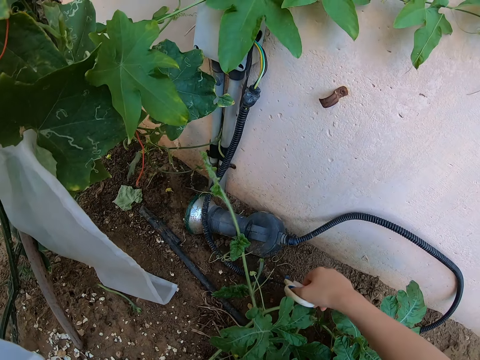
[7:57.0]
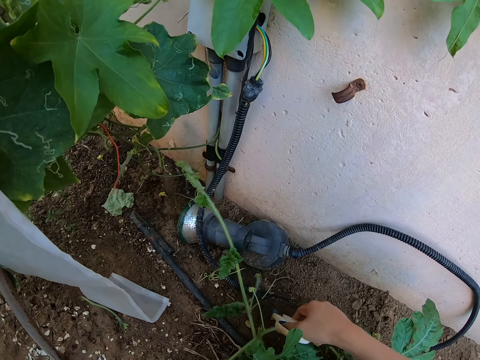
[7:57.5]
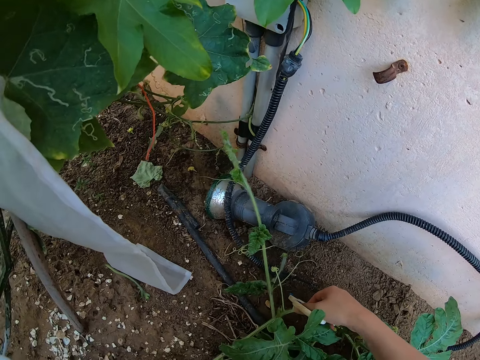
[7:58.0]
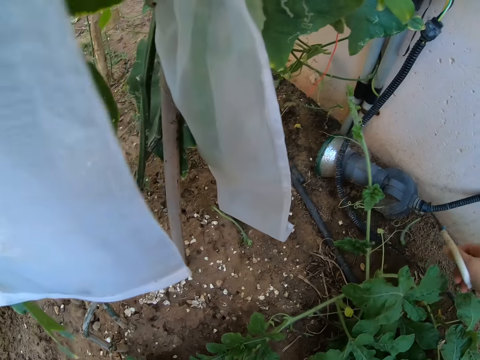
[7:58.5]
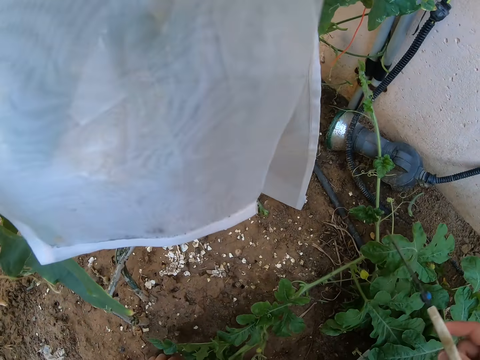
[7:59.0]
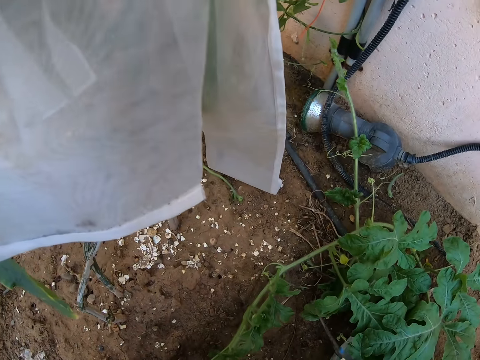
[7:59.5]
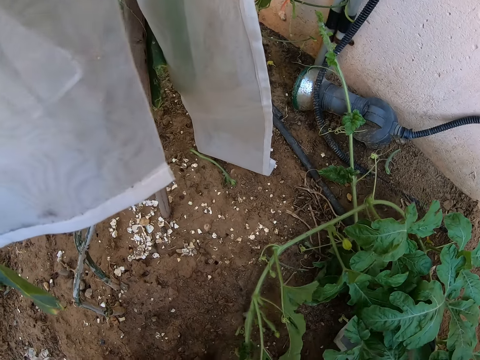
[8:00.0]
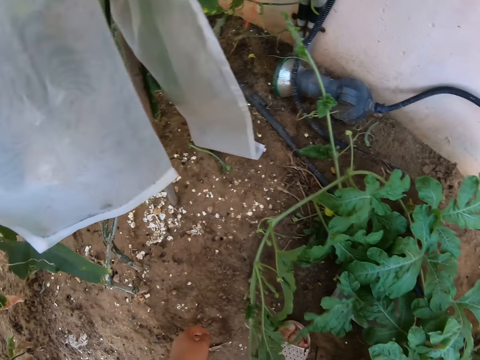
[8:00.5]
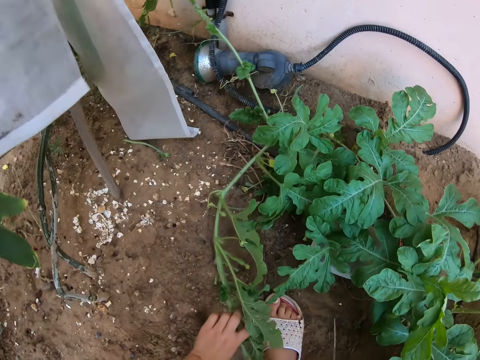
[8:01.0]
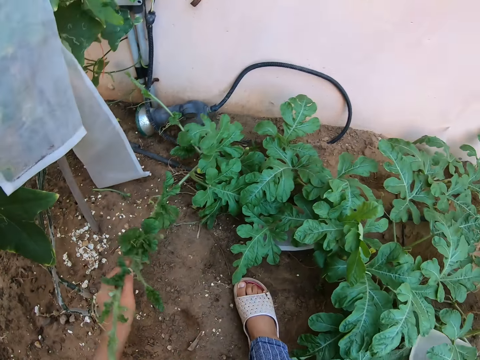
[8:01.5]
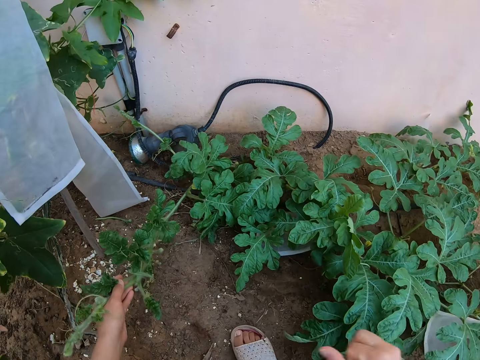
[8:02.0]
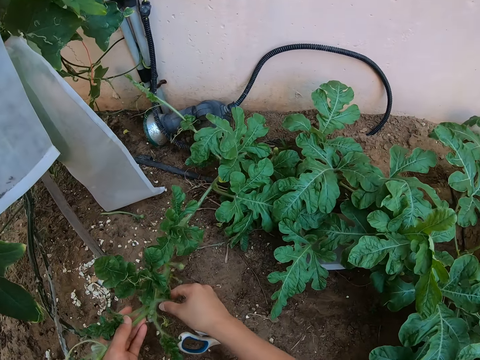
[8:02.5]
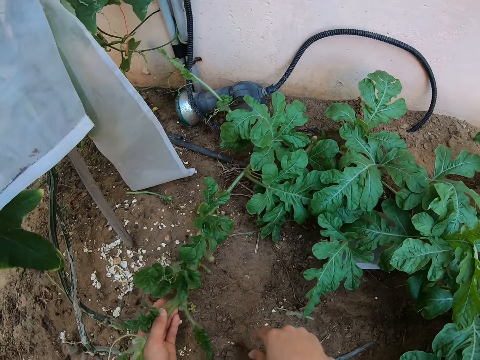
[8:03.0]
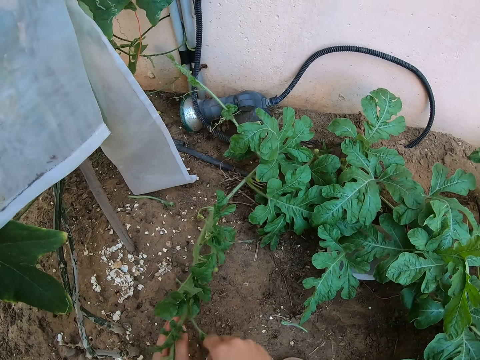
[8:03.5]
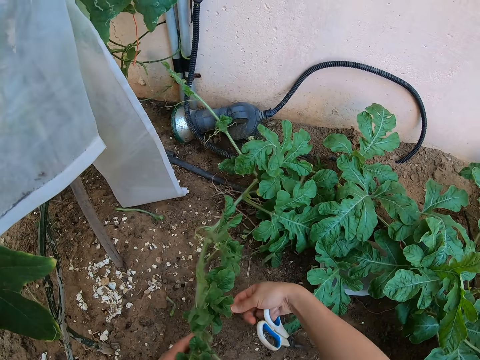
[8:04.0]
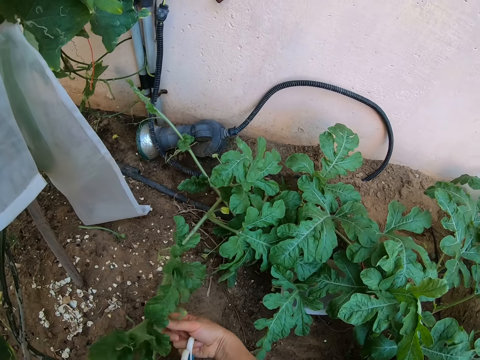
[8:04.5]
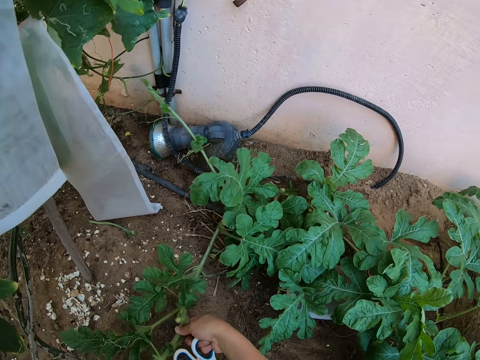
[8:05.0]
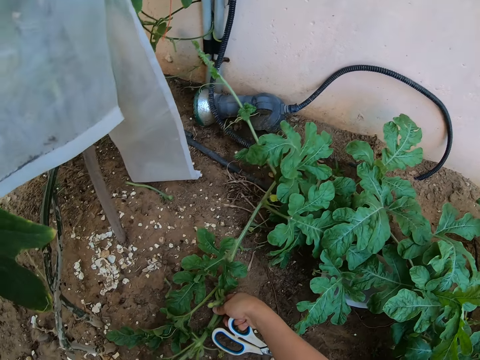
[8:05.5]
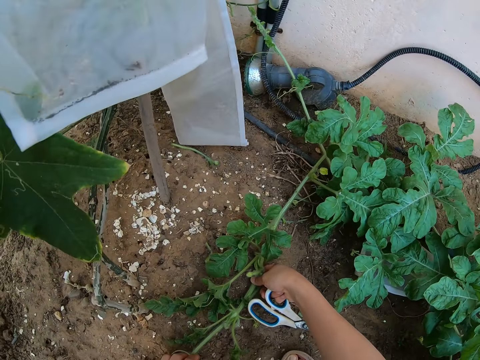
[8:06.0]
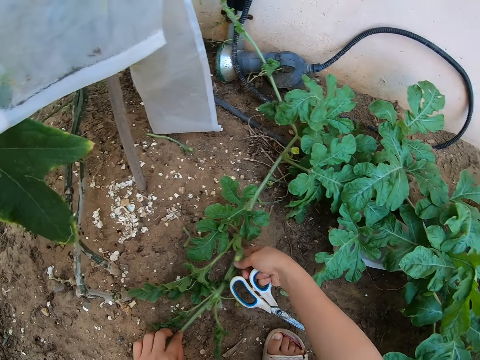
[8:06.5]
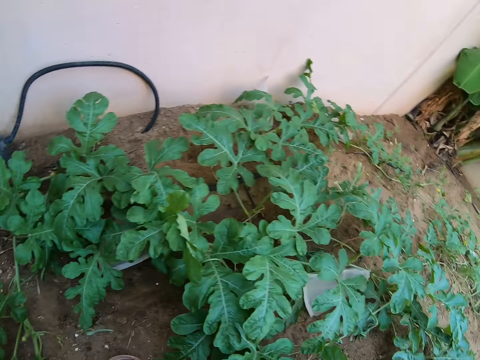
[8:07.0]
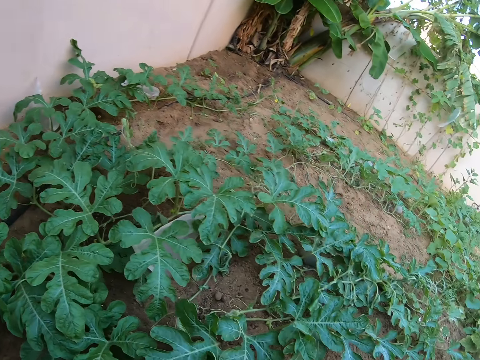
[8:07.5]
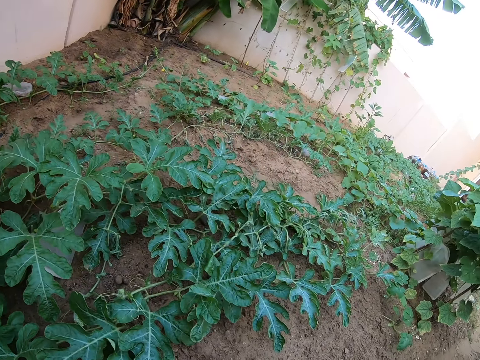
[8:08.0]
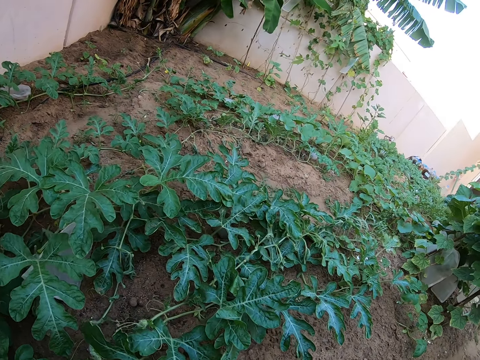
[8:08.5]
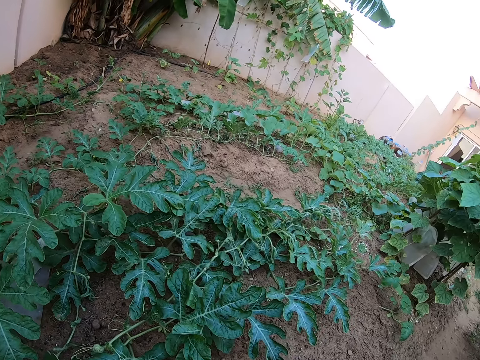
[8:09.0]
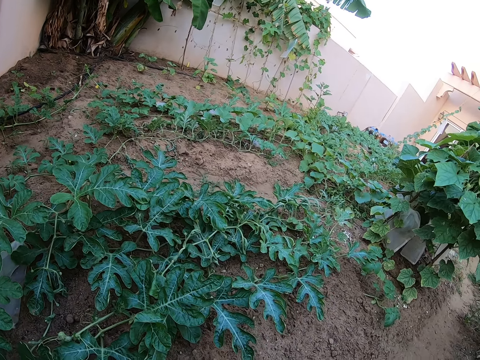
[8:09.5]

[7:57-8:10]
The camera wearer cuts the male flower with a pair of scissors. They lift the watermelon plant from the ground. They remove a male flower from the watermelon plant and drop the male flower on the ground. They adjust the watermelon plant on the ground. They stare around the garden.

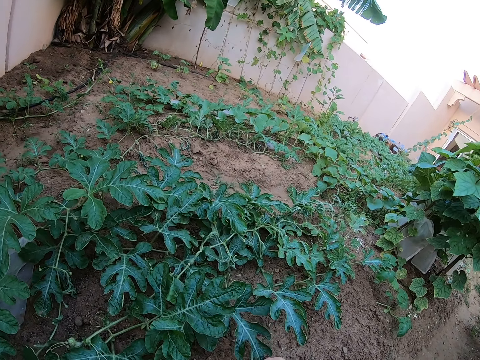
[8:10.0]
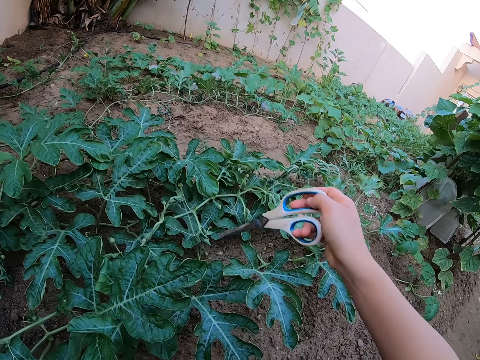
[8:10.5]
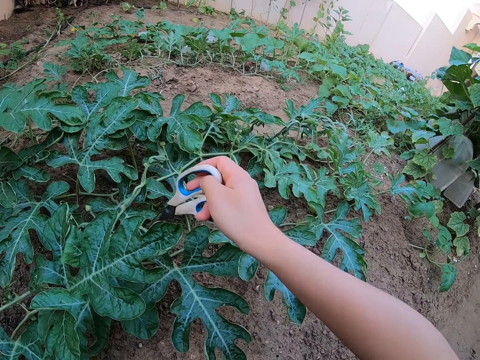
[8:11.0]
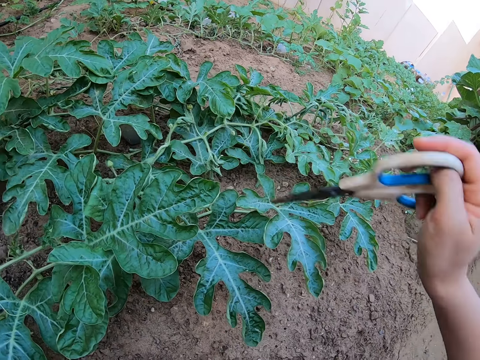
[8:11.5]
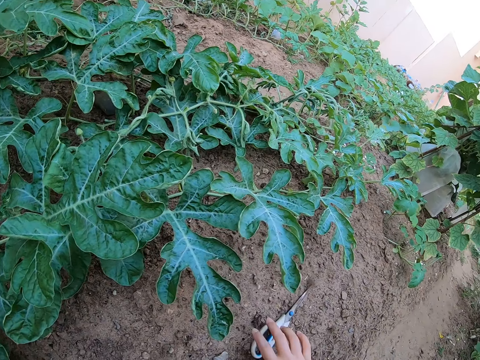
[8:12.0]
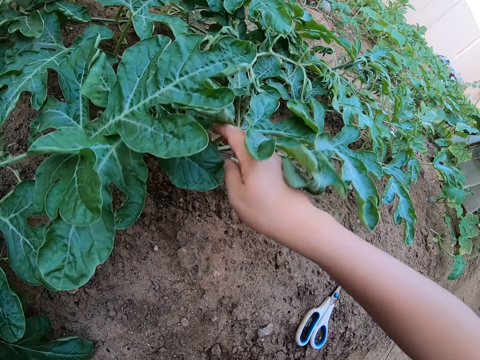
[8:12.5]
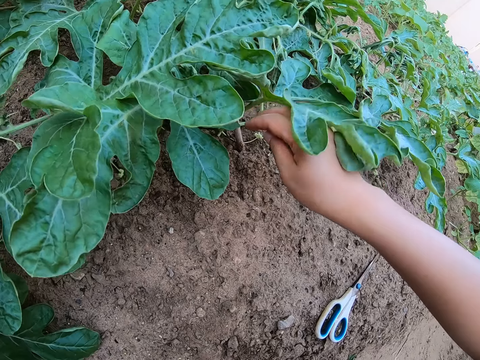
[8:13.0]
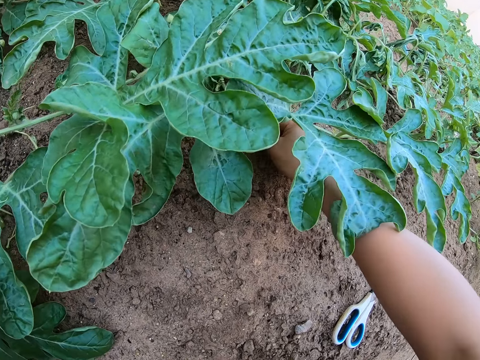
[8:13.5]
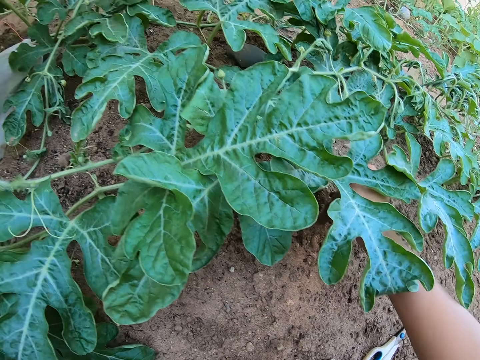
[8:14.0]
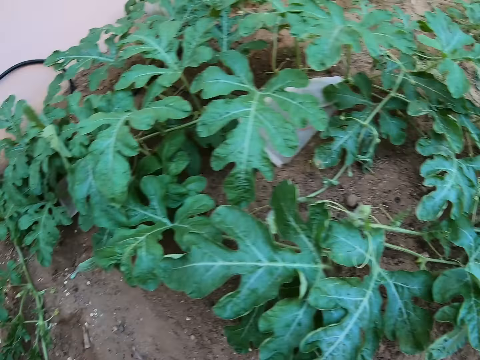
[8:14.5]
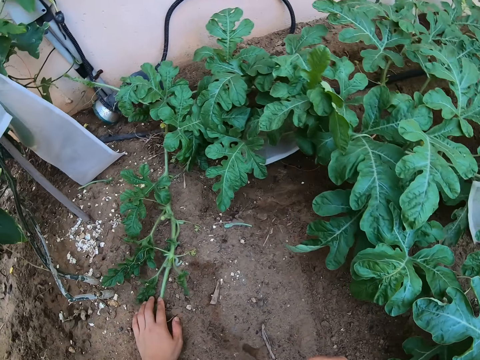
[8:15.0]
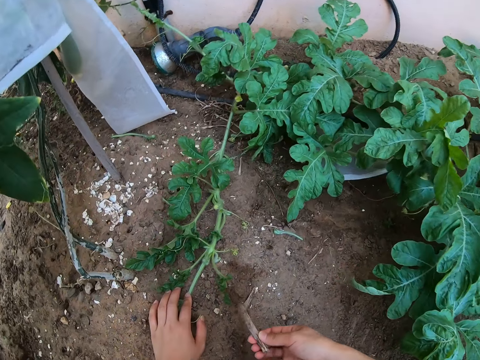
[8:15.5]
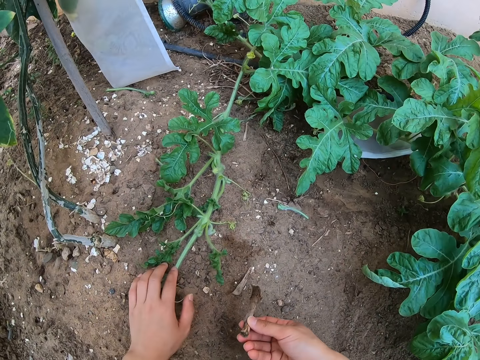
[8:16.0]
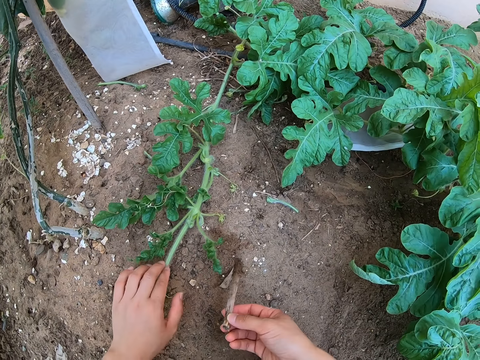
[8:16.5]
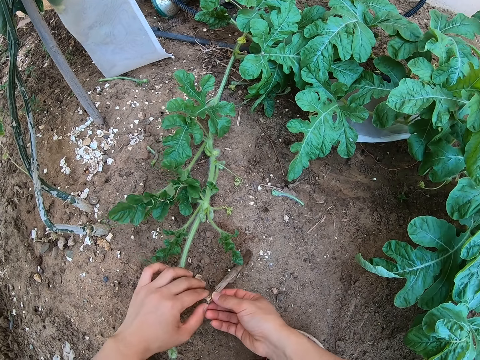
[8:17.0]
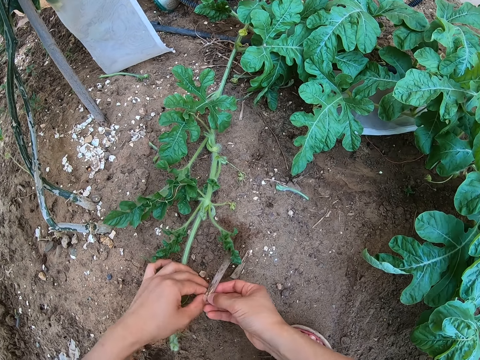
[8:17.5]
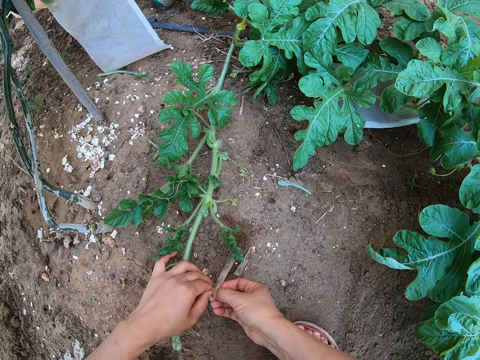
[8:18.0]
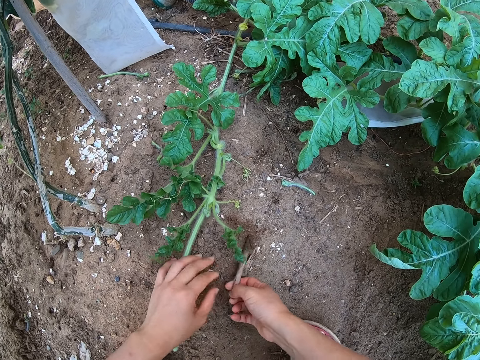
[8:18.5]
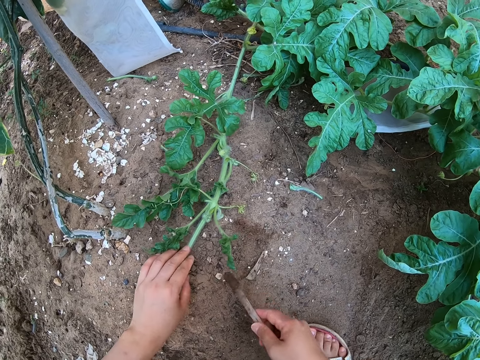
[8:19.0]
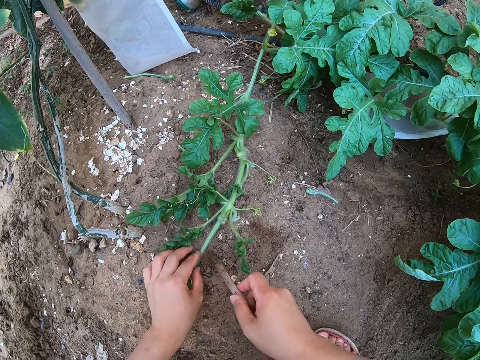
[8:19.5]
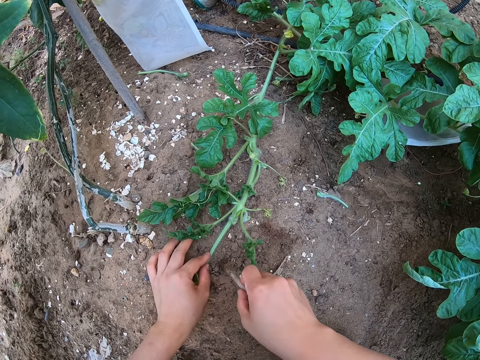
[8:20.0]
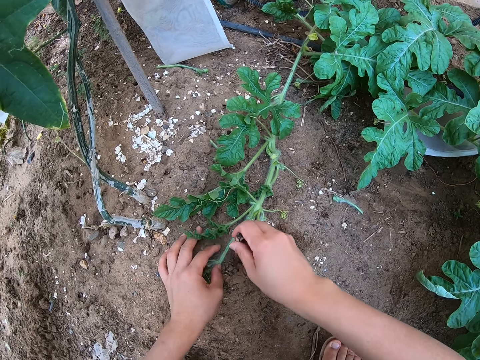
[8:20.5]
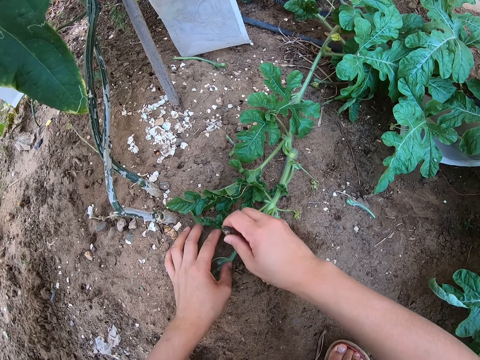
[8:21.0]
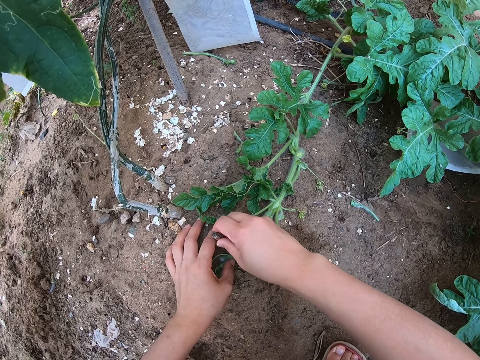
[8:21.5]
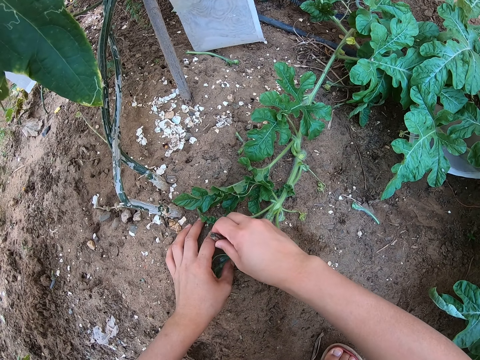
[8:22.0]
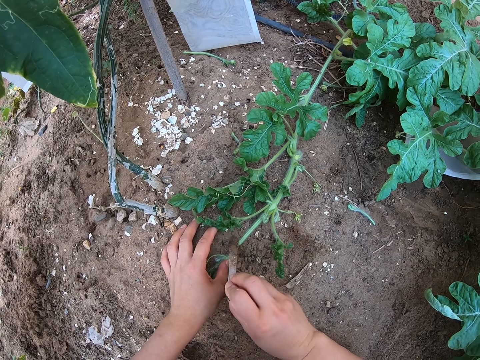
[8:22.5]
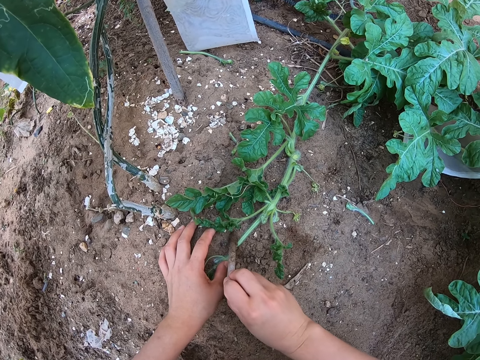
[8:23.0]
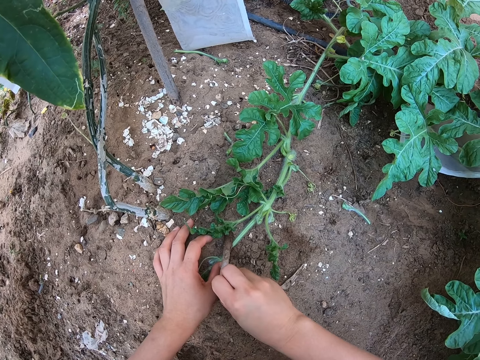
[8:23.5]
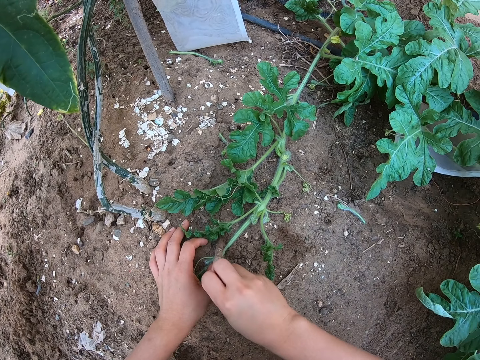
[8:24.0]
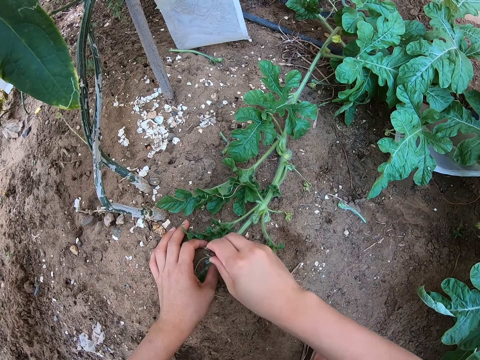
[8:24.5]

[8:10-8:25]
The camera wearer touches a watermelon leaf with the pair of scissors. She places the pair of scissors on the ground. She moves the plants with hands. She touches the watermelon leaves. She picks up a stick from the ground. She touches the stick with her left hand. She does something on the ground.
